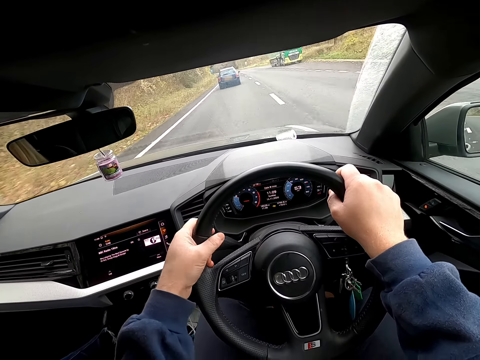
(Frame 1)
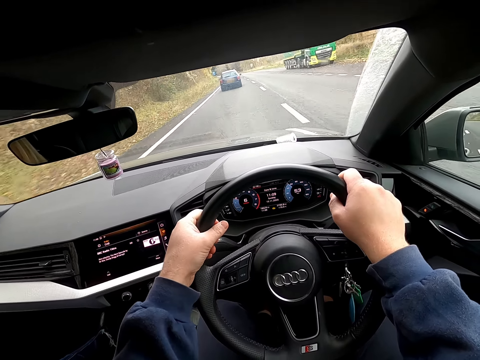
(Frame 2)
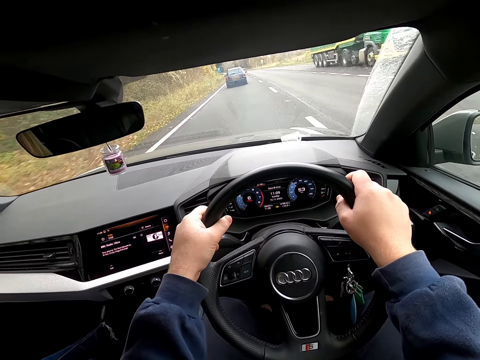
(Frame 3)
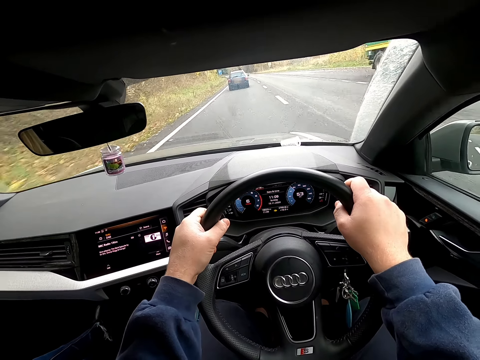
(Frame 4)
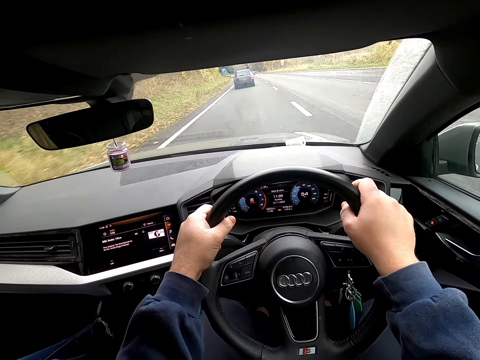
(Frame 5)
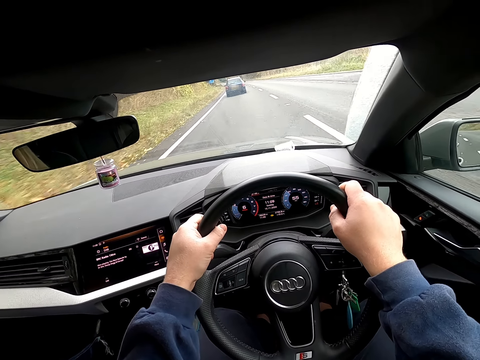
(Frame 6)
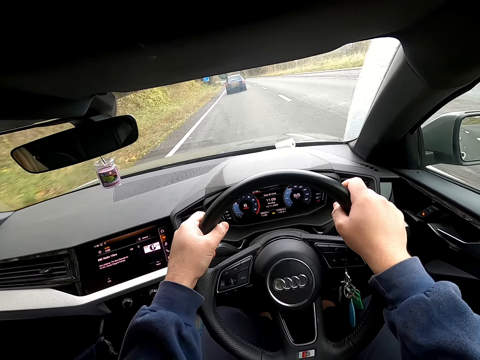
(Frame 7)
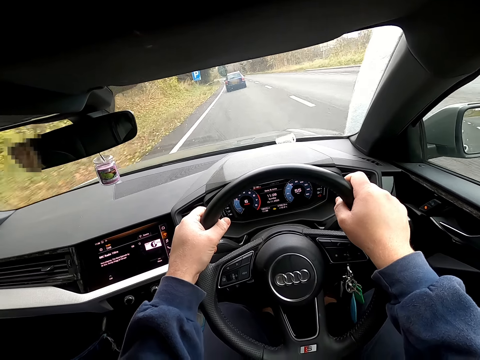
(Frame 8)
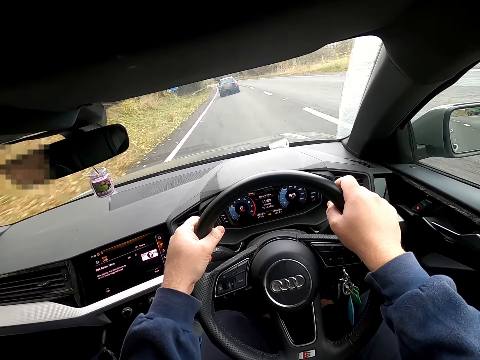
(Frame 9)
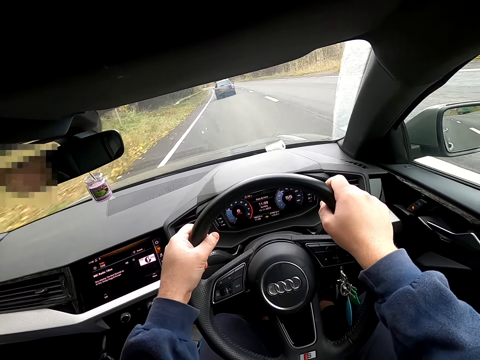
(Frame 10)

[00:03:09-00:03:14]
The camera wearer holds the steering wheel with both hands.

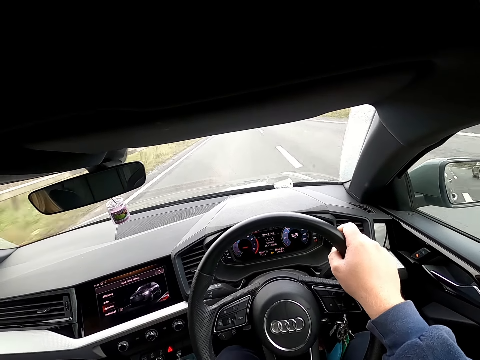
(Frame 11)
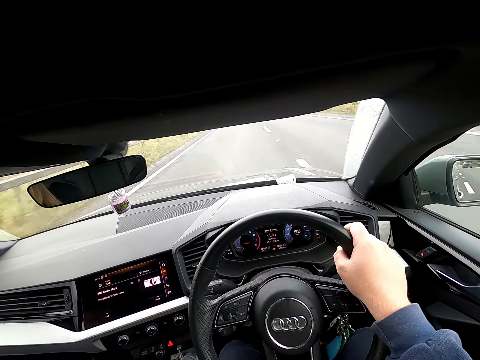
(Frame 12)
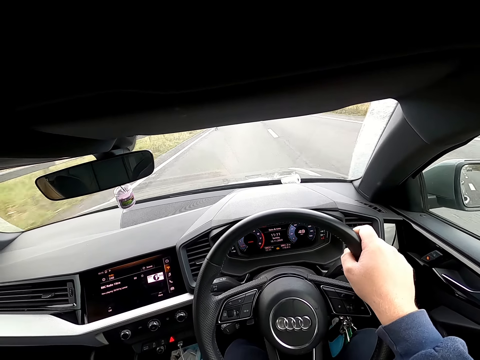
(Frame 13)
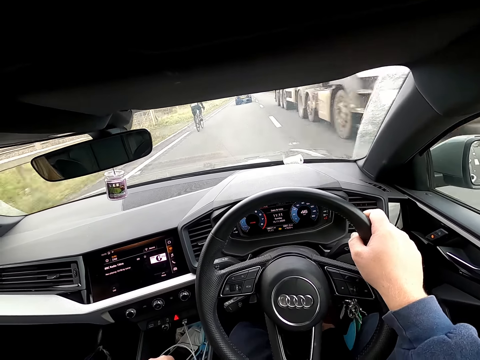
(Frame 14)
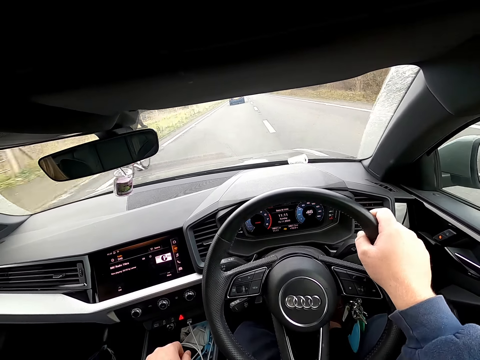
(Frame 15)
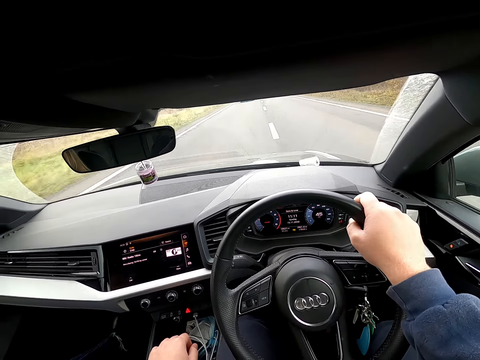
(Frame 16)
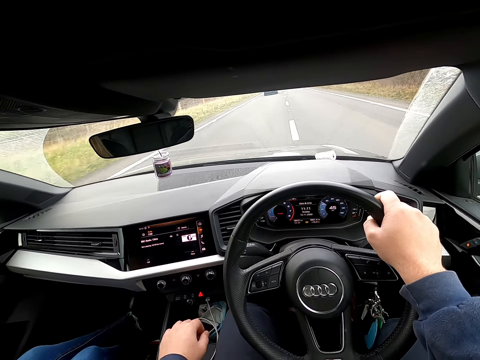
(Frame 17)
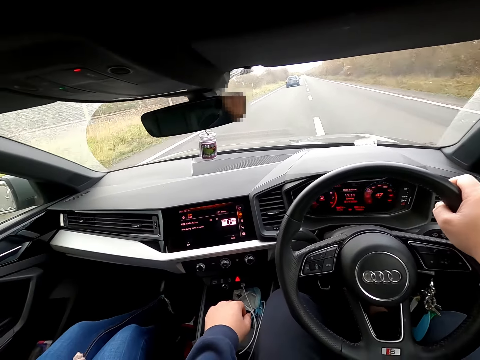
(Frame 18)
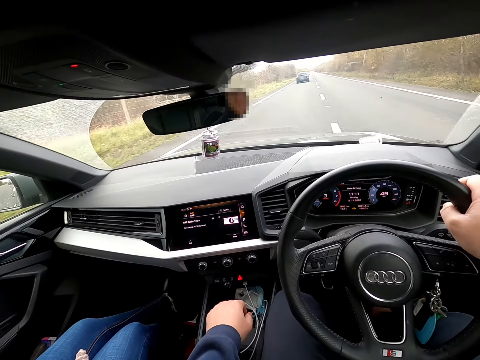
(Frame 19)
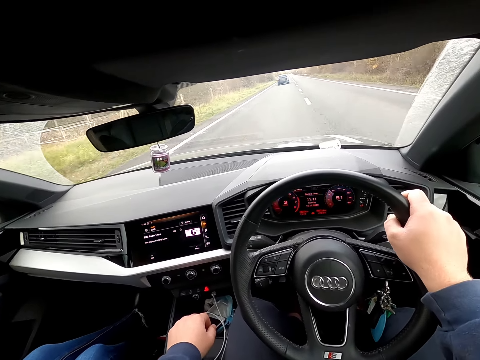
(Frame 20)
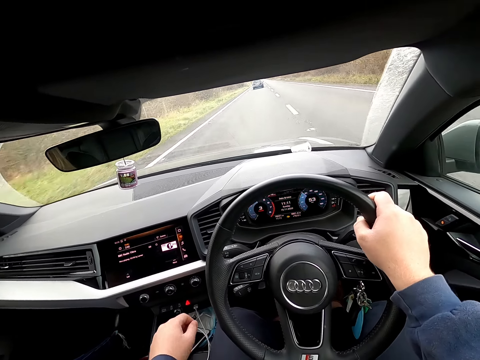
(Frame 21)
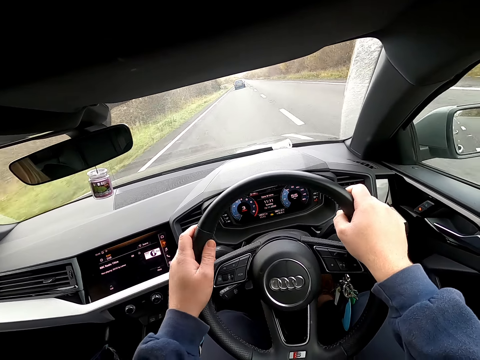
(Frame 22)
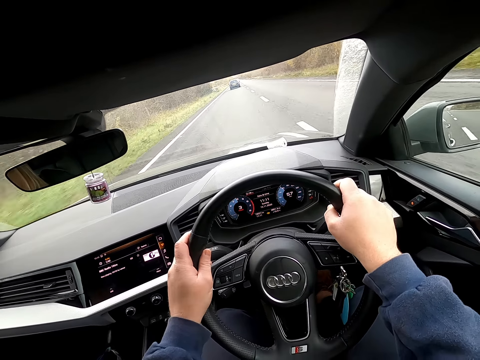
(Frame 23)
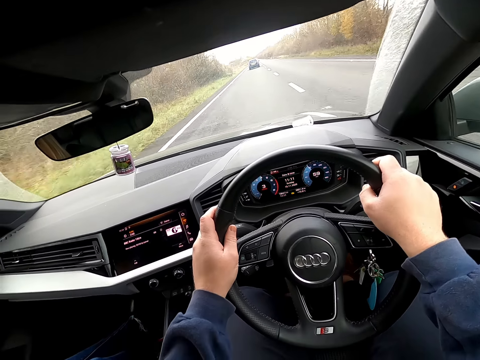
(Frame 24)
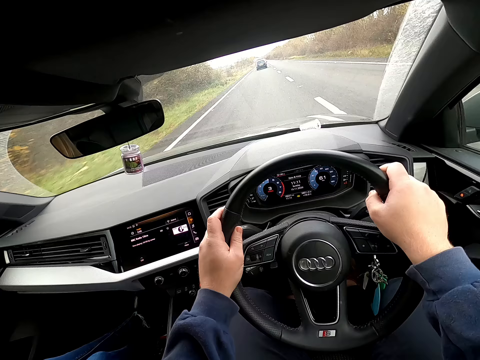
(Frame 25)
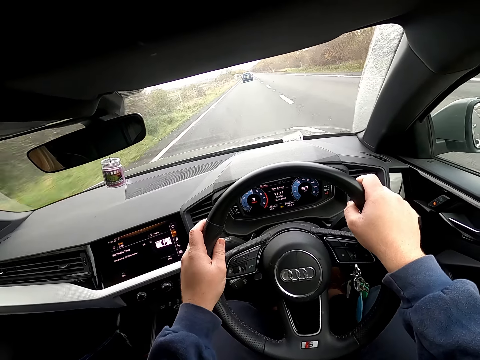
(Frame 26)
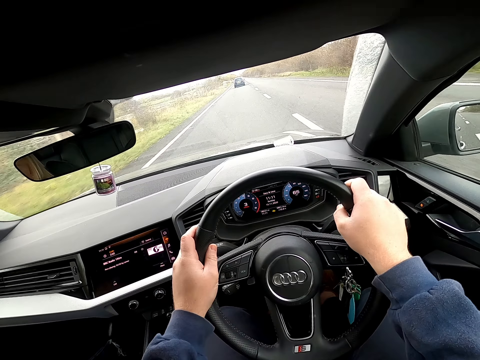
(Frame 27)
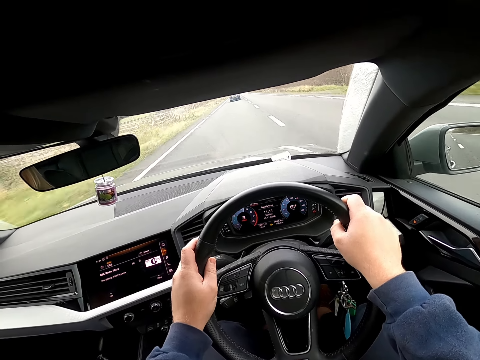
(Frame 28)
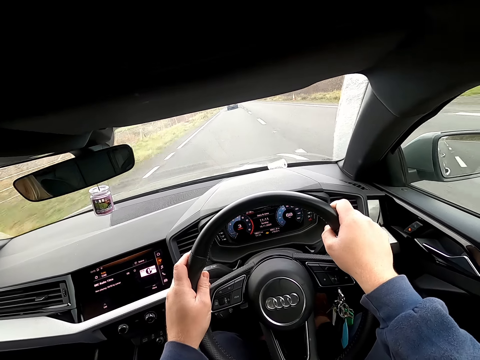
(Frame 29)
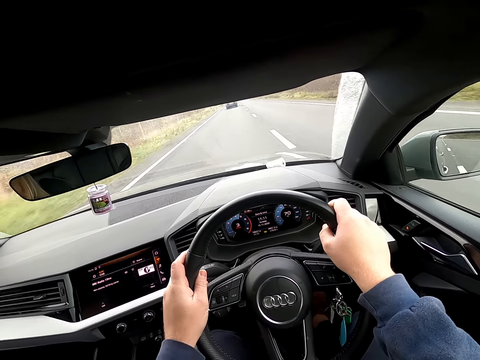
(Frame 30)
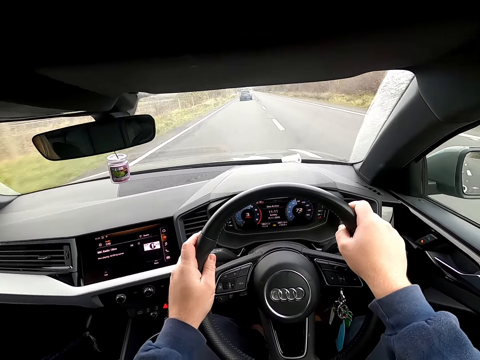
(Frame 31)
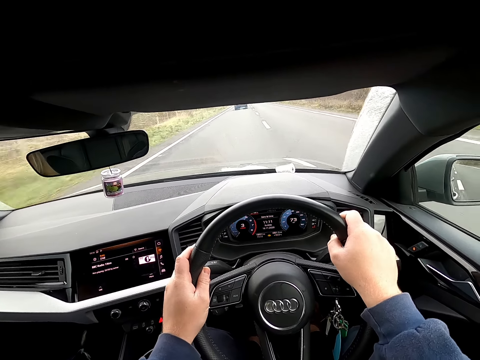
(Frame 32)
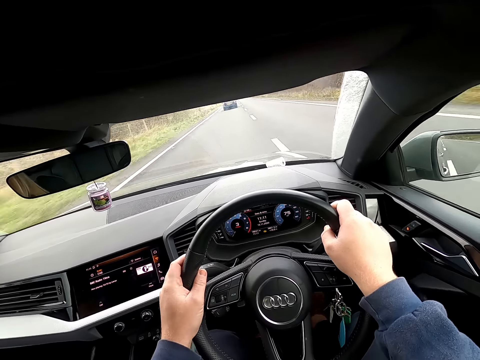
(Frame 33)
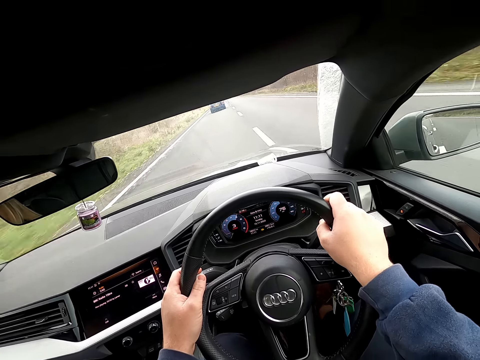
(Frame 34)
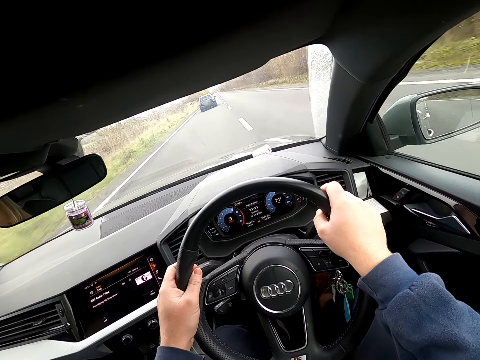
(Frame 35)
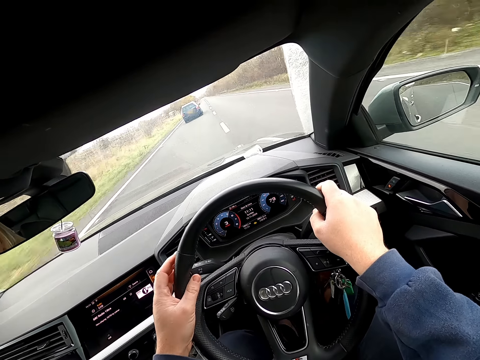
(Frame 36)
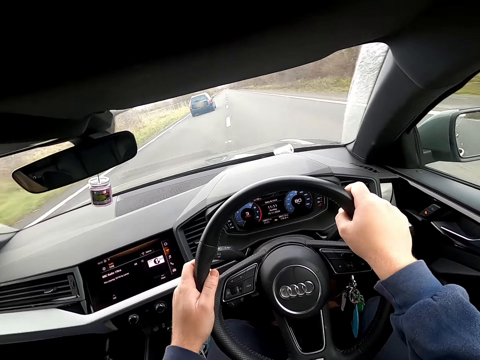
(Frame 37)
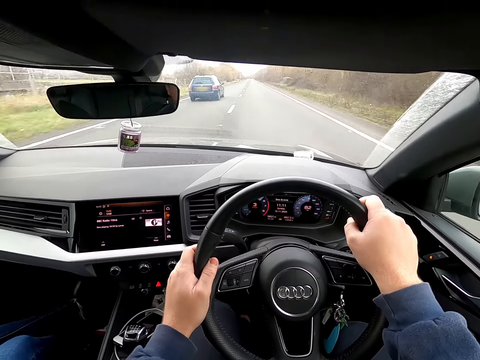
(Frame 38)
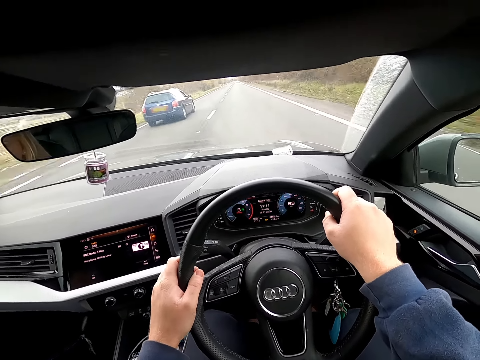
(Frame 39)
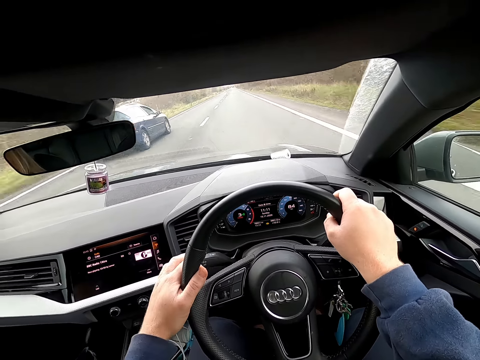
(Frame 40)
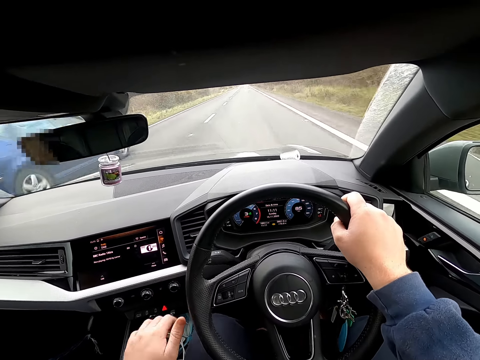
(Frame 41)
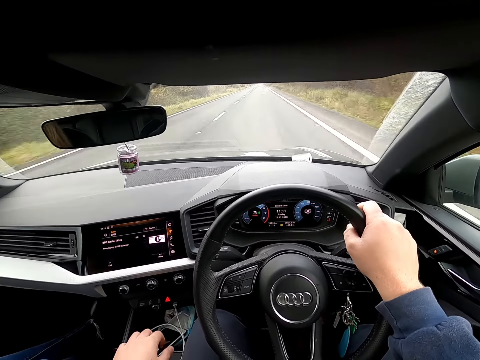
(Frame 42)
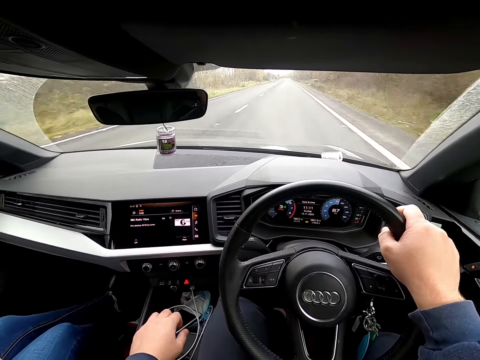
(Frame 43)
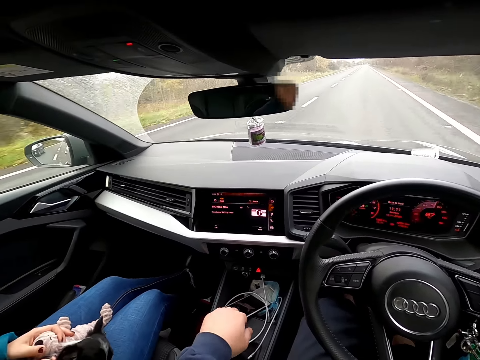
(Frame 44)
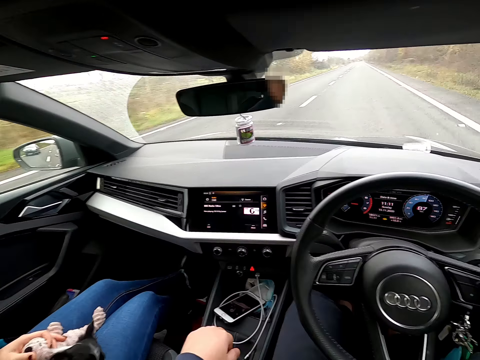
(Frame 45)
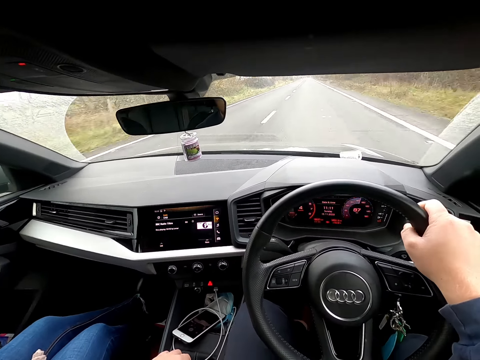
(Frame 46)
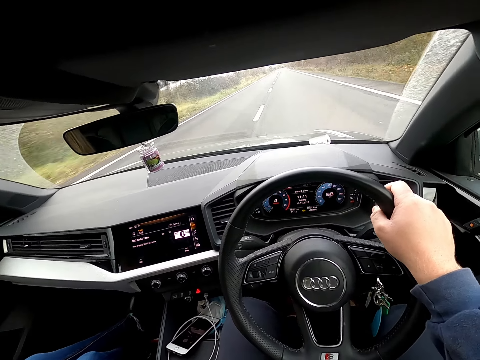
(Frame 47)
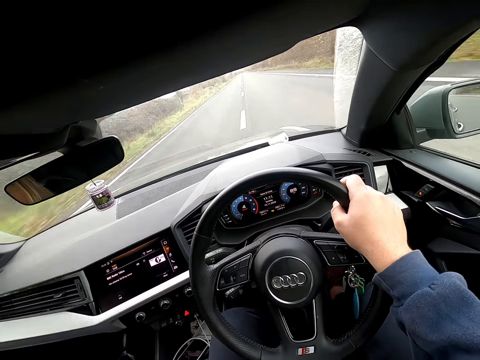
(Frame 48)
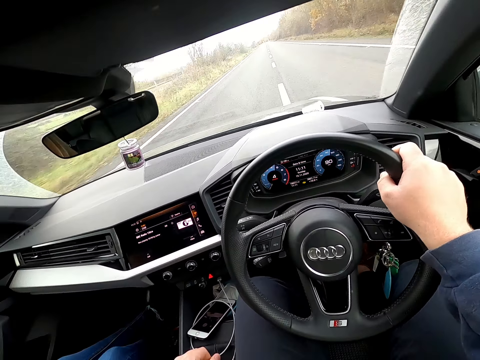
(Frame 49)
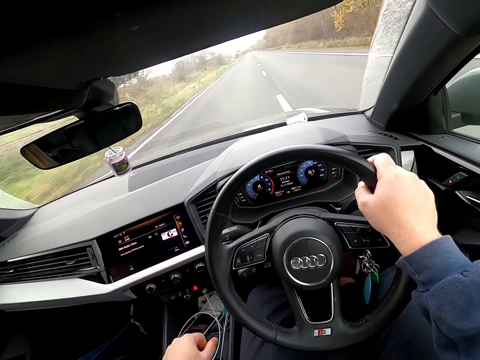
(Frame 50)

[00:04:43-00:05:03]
The camera wearer moves the gear stick with his left hand. He drives along the expressway in the car with both hands on the steering wheel. He drives past a blue car. He drives along the expressway in the car with his right hand on the steering wheel. He shifts the gear shift with his left hand.

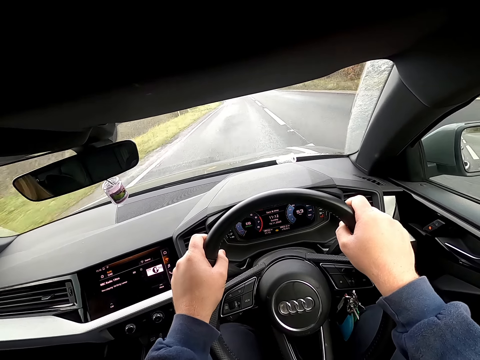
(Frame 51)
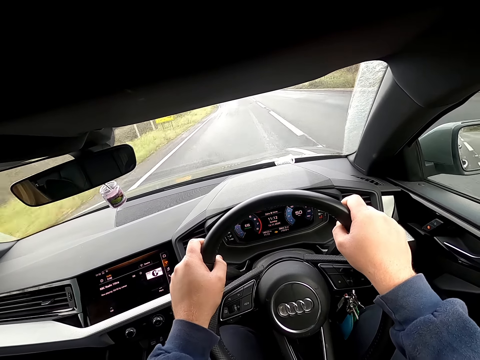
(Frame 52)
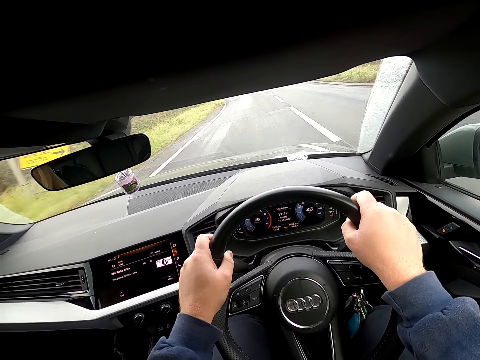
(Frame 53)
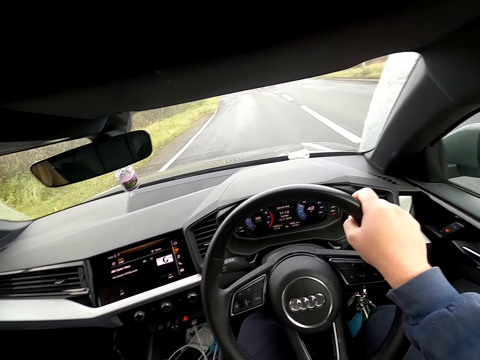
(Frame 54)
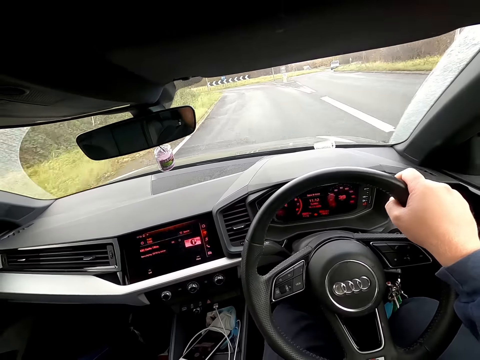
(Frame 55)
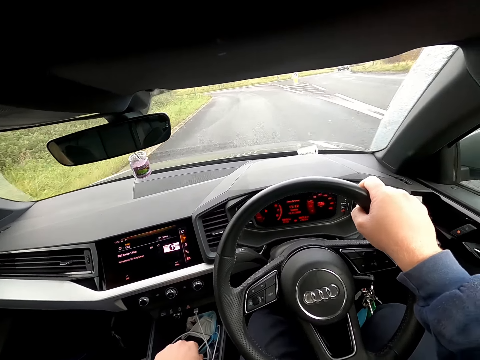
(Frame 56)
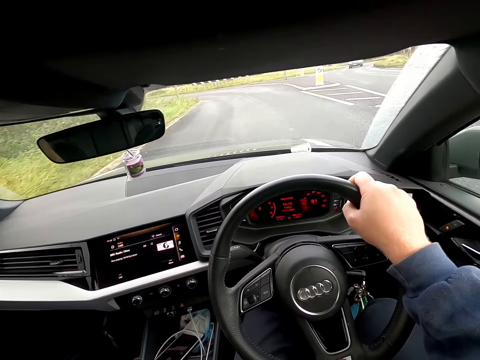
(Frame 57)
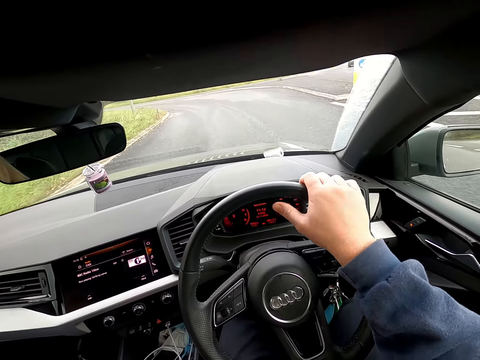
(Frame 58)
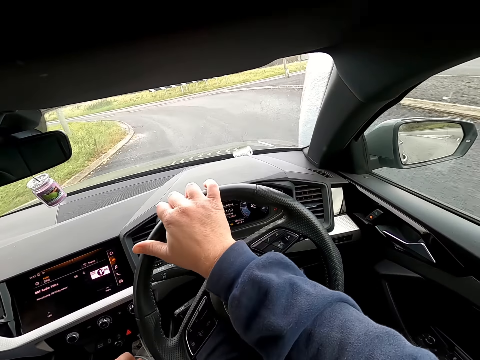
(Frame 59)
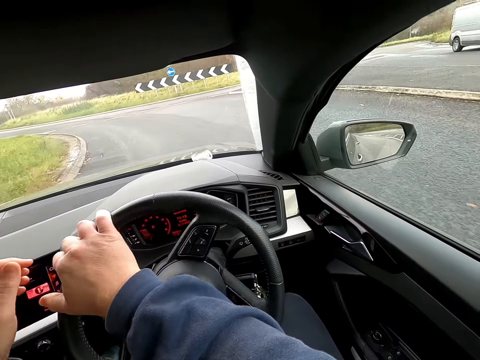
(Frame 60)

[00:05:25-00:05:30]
The camera wearer drives along the expressway in the car with his right hand on the steering wheel. He shifts the gear shift with his left hand.
